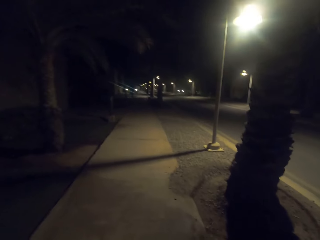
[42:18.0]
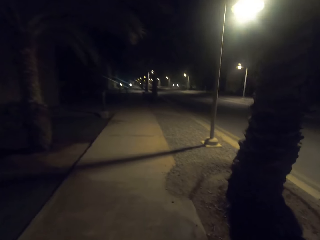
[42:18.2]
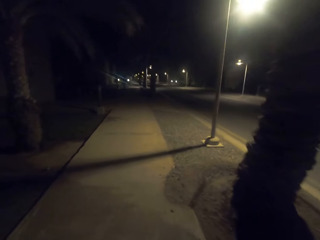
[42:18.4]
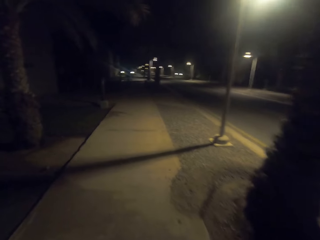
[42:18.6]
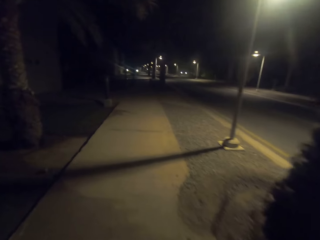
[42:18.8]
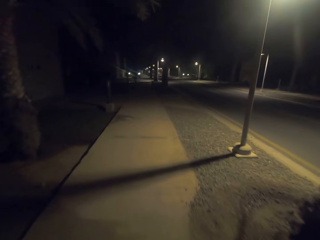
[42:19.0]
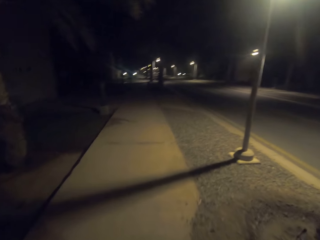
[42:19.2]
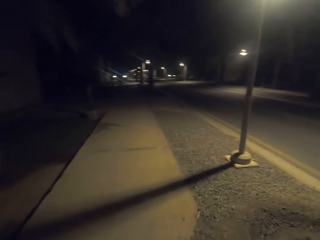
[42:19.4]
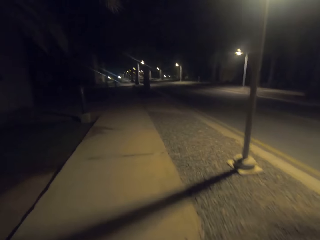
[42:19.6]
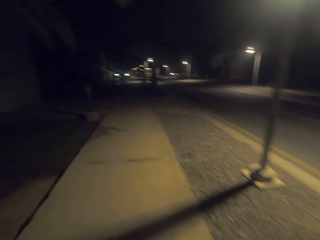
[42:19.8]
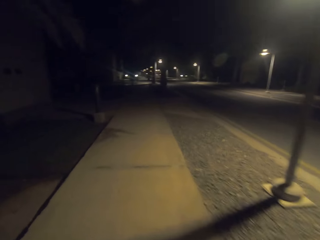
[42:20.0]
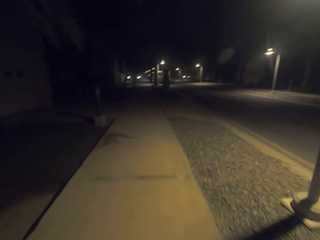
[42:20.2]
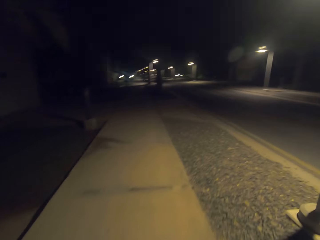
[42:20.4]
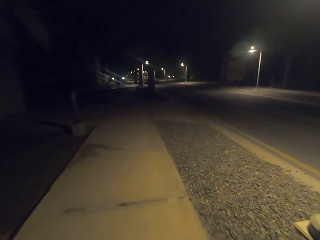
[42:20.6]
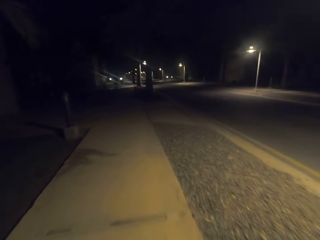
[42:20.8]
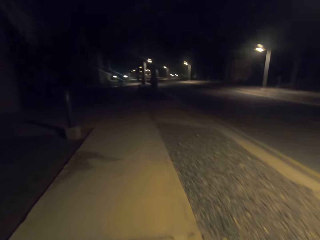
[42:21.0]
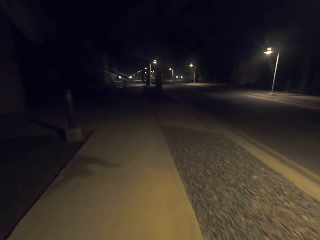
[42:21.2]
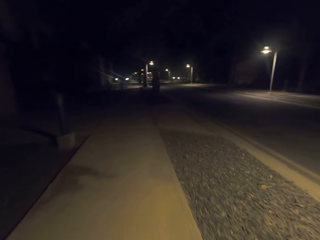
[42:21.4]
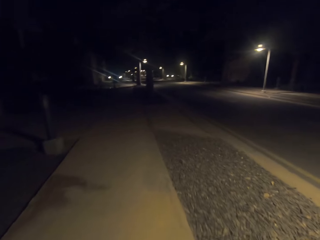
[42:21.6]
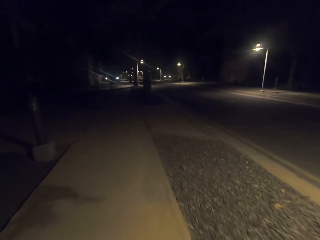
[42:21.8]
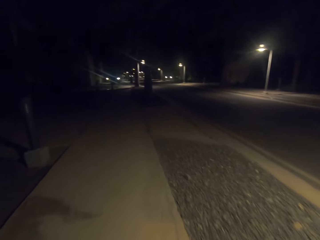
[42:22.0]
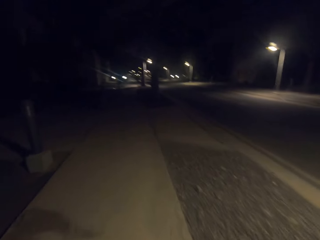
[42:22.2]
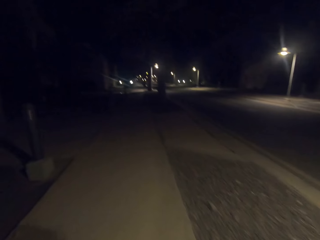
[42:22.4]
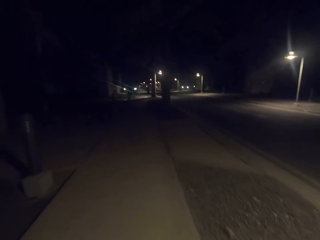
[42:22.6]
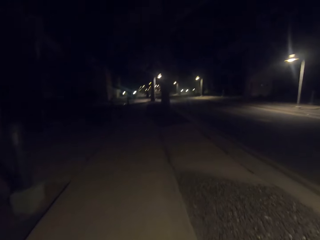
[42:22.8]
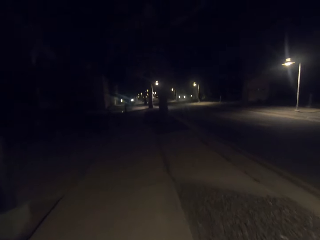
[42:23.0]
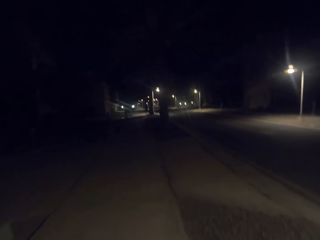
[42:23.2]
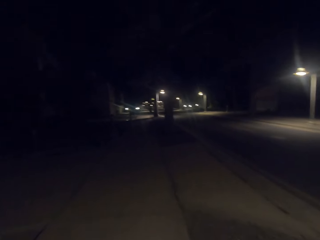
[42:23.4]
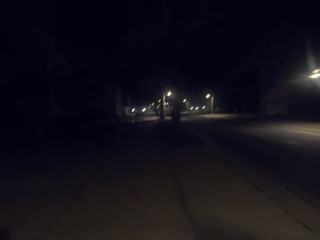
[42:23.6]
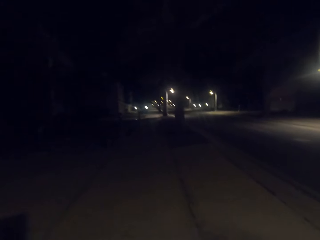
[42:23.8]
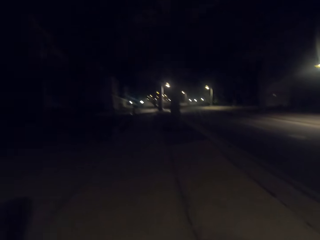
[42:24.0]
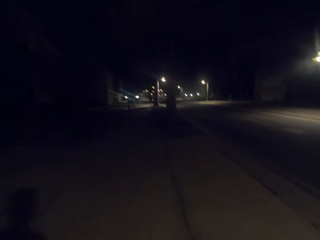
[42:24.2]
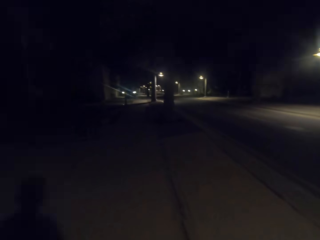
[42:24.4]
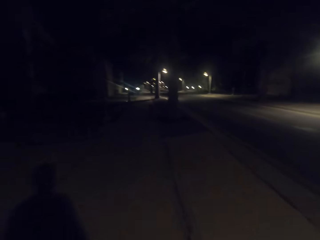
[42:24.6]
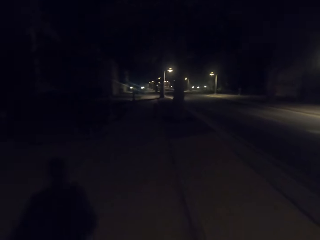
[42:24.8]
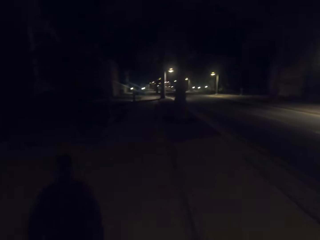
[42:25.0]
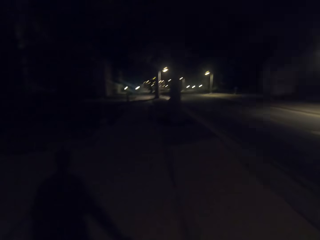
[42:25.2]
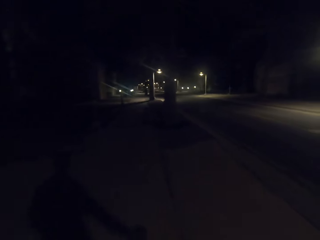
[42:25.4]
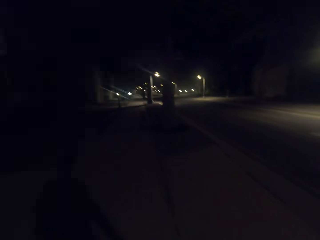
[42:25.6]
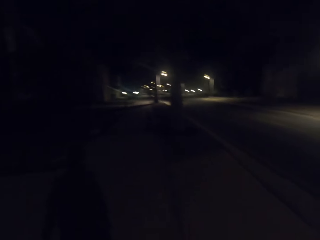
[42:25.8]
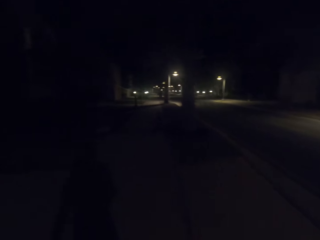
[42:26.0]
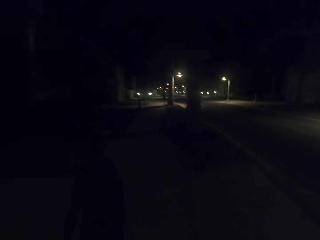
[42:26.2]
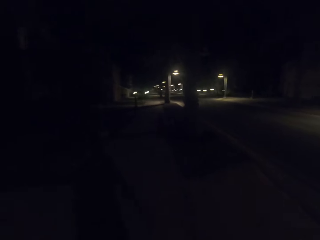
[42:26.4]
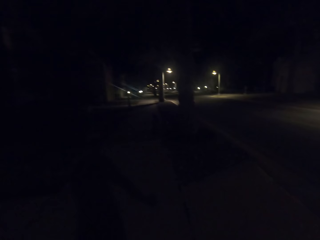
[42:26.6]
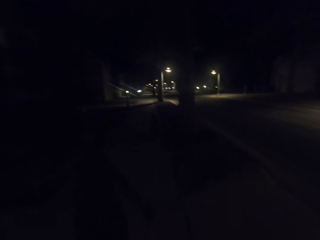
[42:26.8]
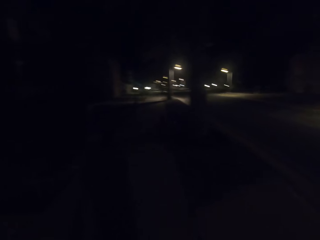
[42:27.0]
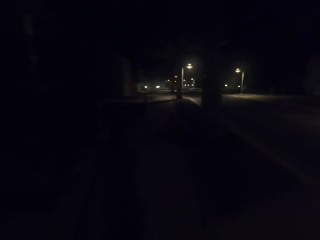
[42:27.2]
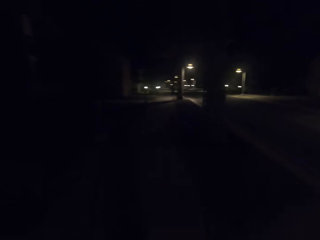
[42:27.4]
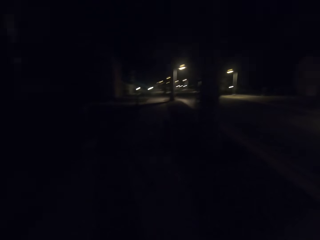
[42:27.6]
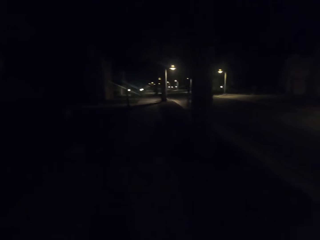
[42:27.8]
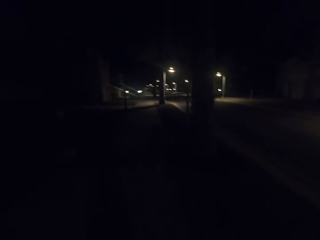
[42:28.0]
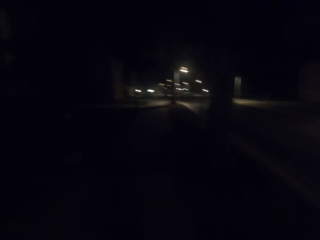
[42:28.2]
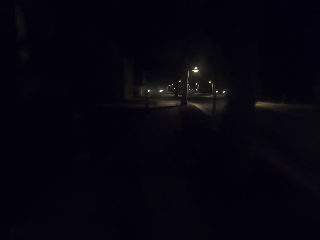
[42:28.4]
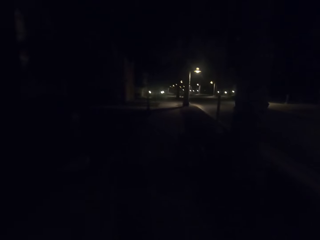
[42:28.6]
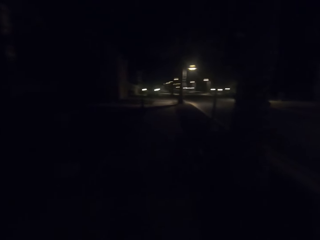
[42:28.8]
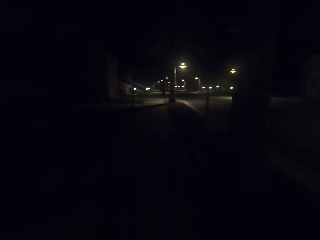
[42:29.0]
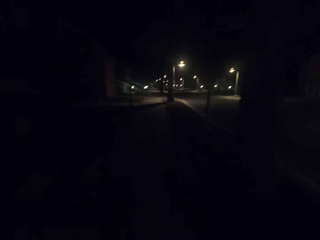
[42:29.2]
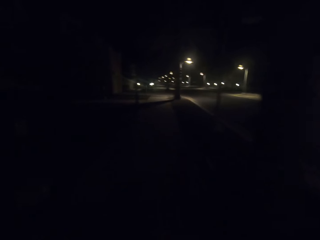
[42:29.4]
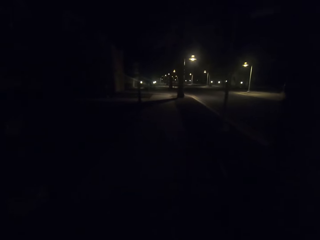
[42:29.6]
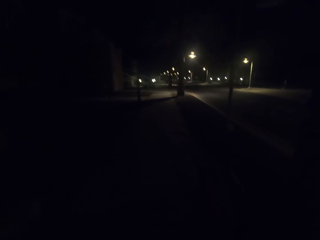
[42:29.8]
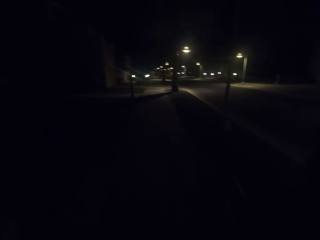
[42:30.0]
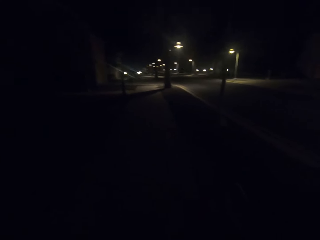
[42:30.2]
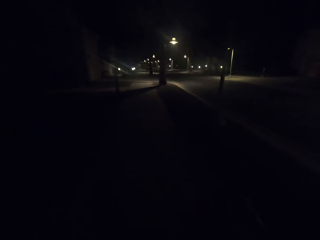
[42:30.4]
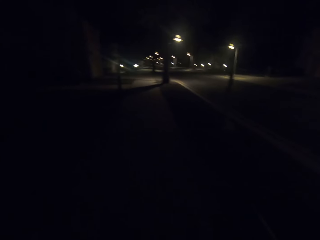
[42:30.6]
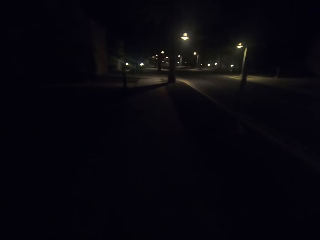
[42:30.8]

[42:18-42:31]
The camera wearer walks on the road.

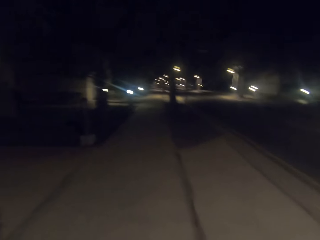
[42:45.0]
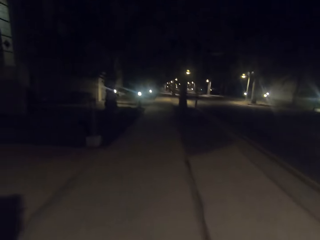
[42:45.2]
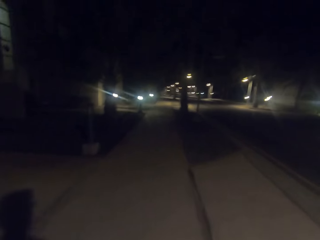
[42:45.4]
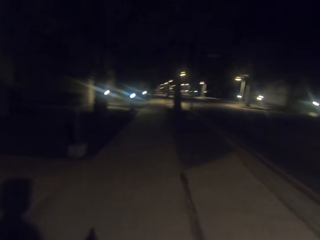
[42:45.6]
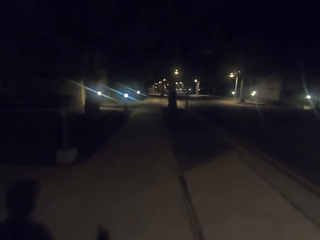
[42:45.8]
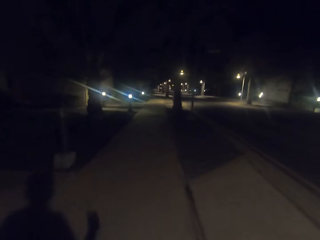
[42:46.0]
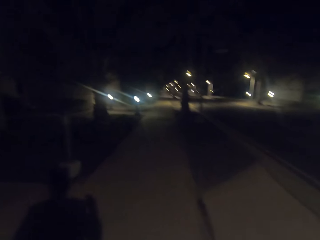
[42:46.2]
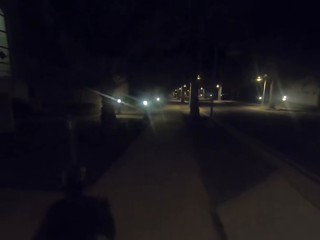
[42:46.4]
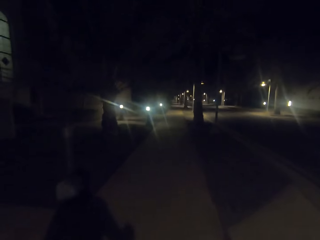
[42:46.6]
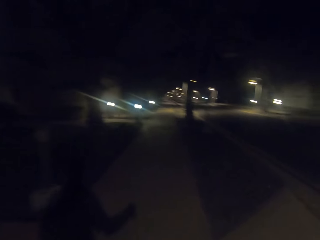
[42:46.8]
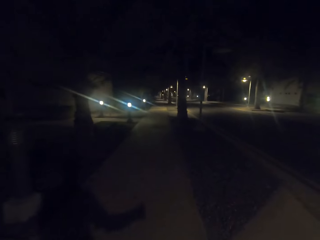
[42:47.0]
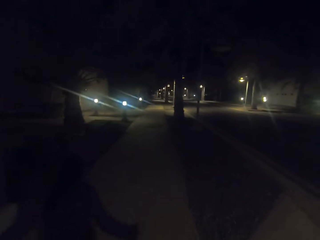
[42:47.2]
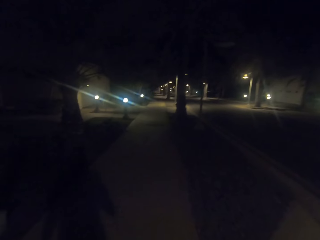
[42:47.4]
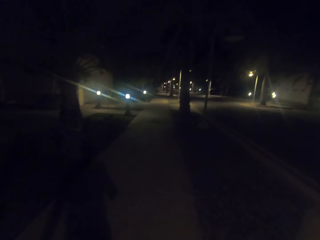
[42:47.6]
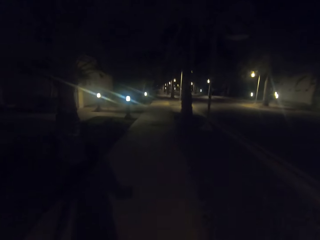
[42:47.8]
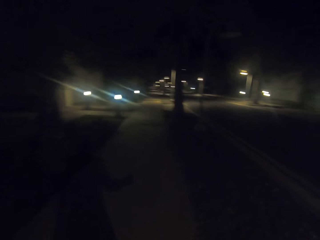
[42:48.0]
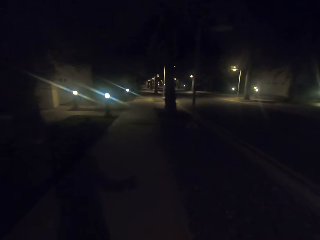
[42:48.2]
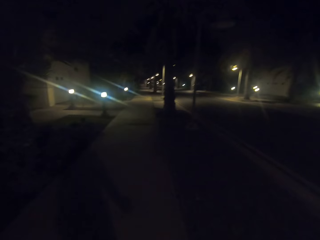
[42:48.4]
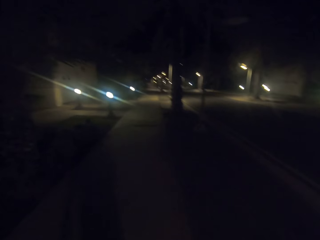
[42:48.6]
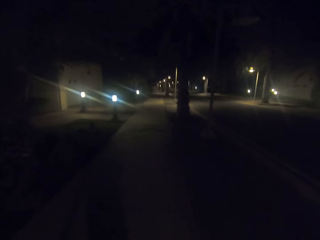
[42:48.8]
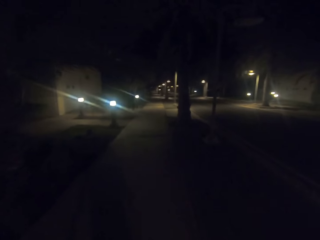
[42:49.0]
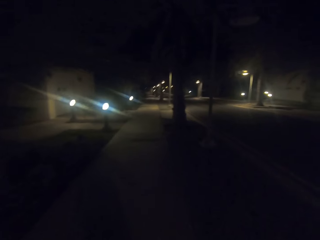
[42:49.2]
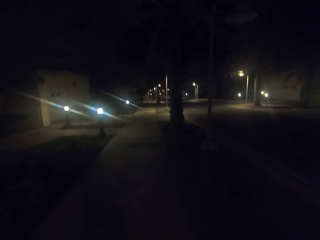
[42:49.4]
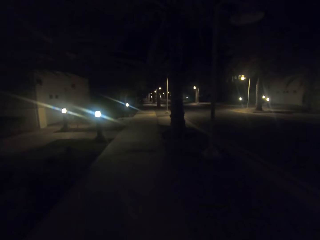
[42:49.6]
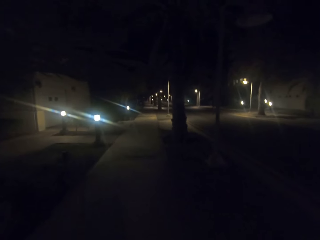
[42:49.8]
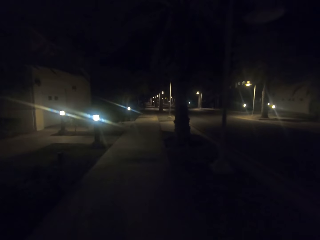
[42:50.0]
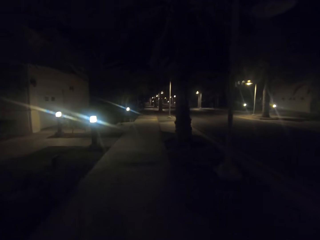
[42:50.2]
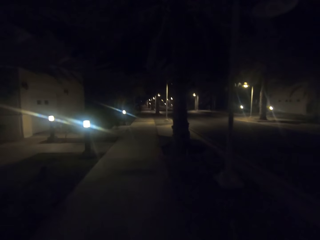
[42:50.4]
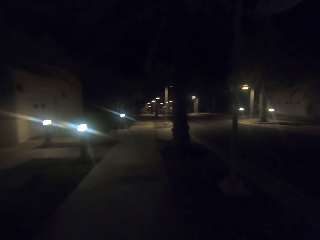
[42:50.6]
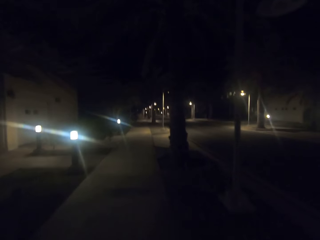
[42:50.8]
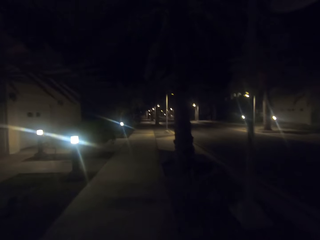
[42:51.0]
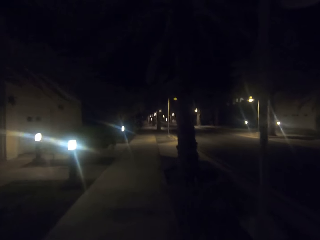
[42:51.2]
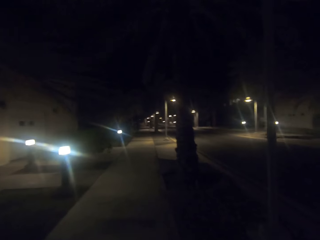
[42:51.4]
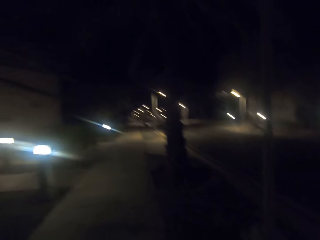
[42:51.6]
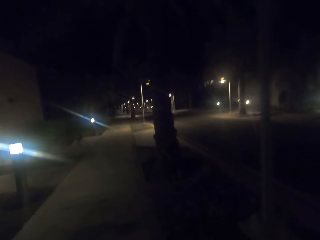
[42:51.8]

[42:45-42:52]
The camera wearer walks on the road.
